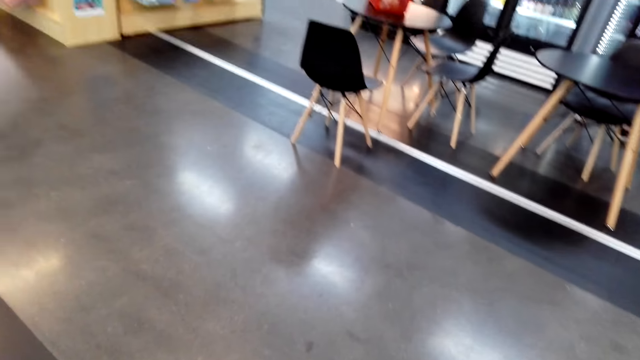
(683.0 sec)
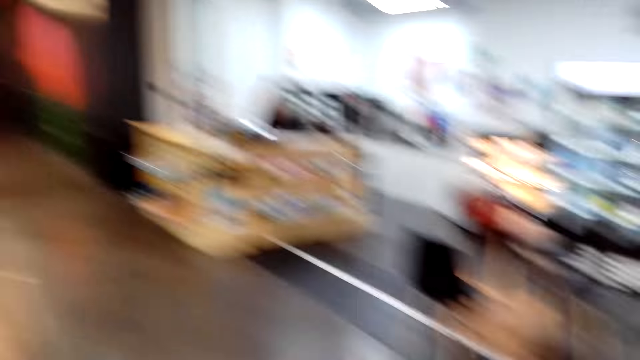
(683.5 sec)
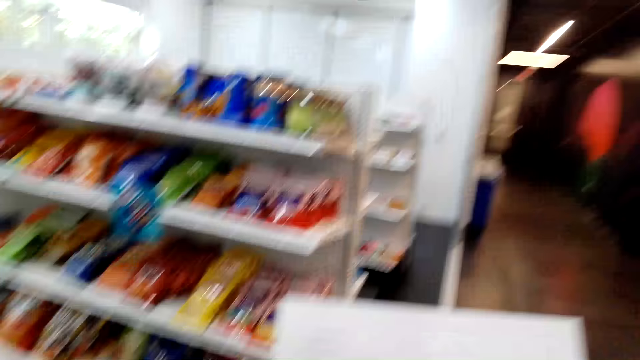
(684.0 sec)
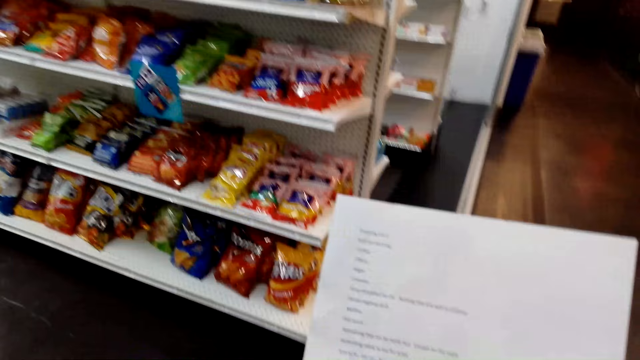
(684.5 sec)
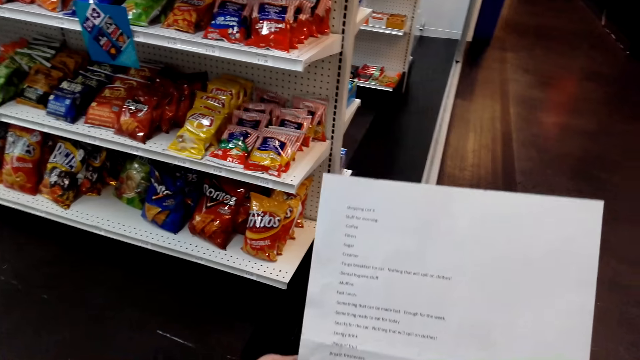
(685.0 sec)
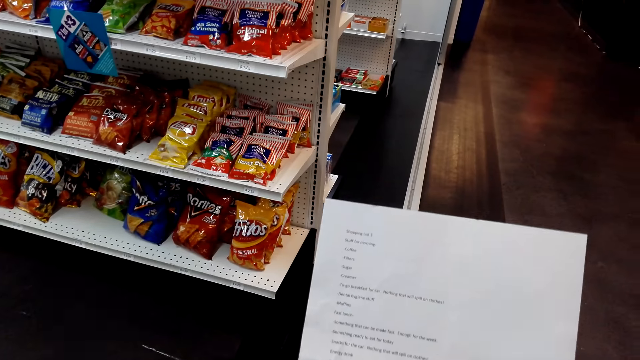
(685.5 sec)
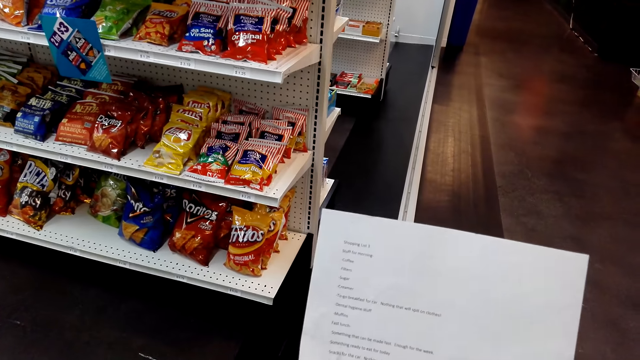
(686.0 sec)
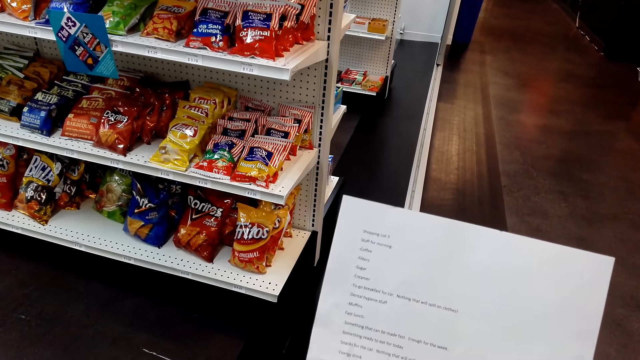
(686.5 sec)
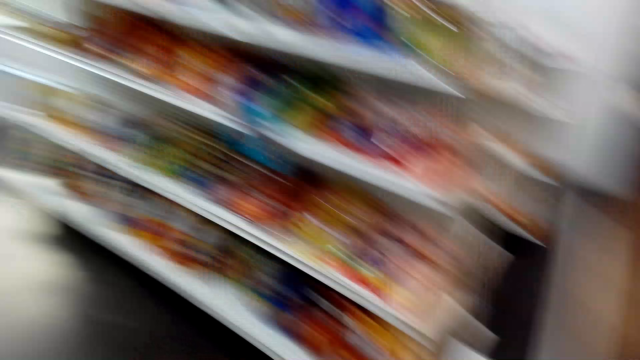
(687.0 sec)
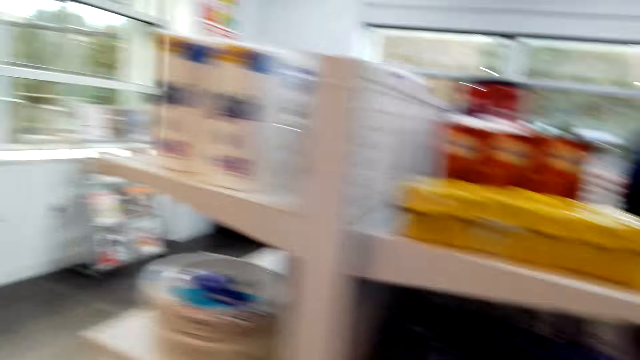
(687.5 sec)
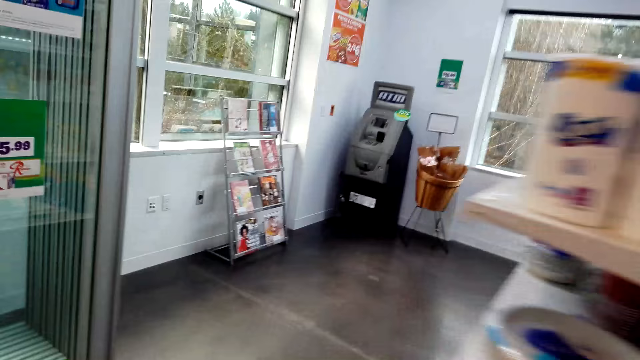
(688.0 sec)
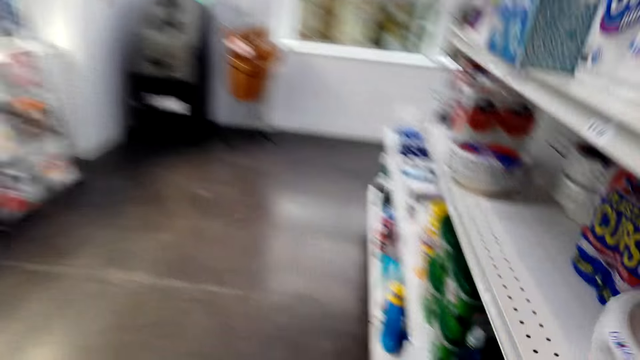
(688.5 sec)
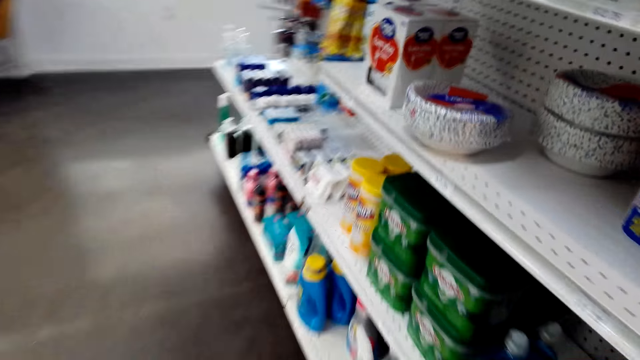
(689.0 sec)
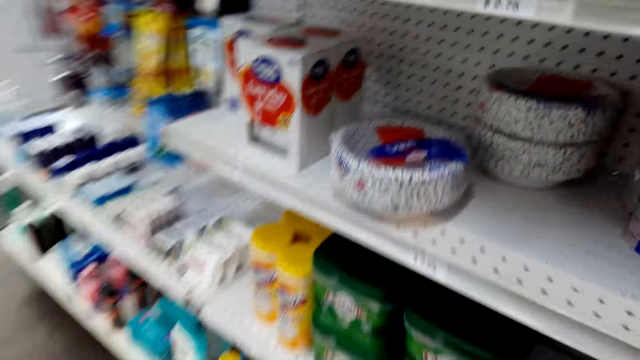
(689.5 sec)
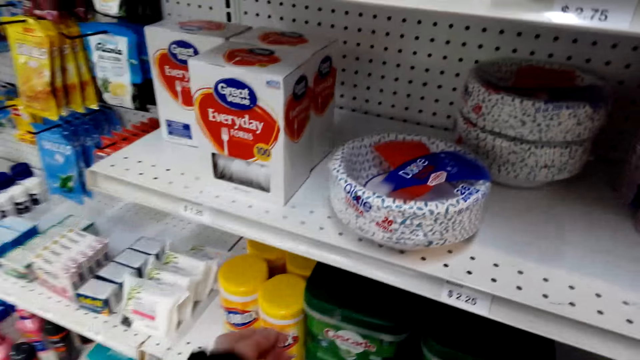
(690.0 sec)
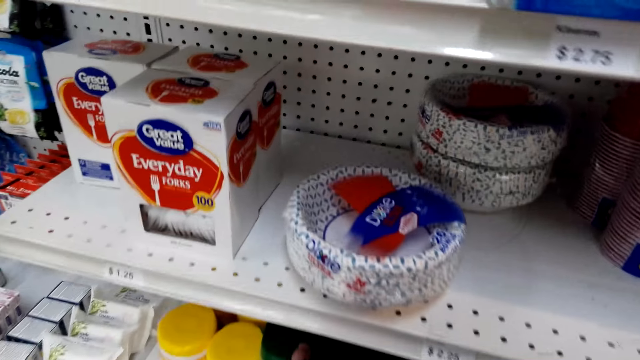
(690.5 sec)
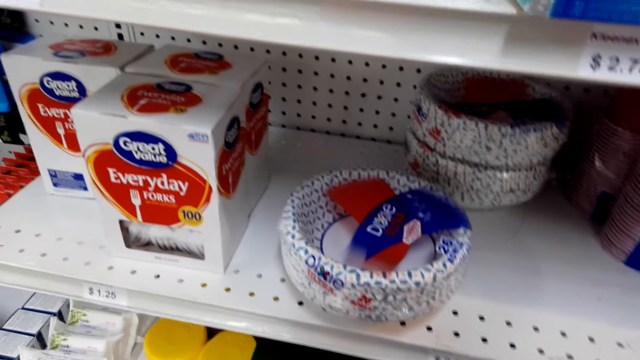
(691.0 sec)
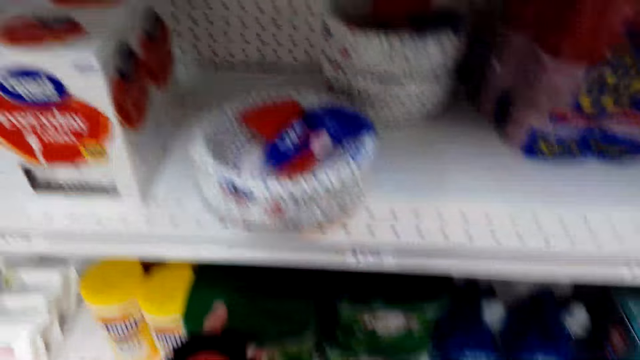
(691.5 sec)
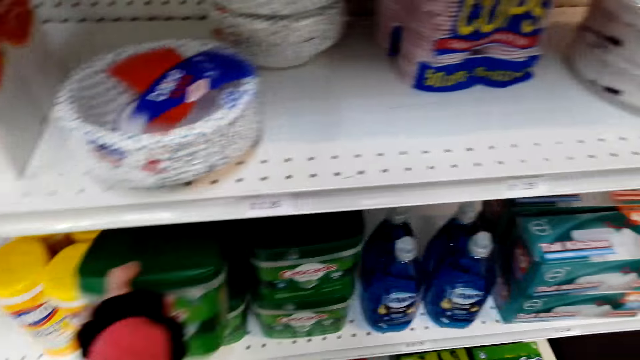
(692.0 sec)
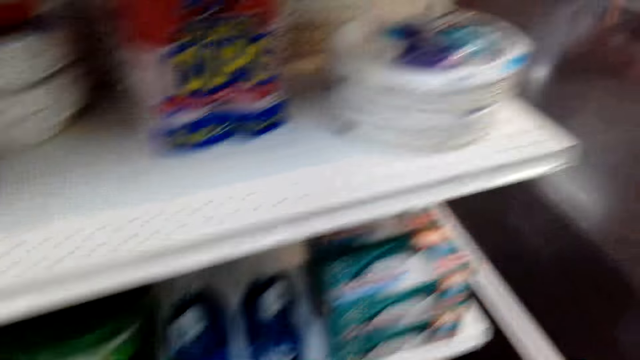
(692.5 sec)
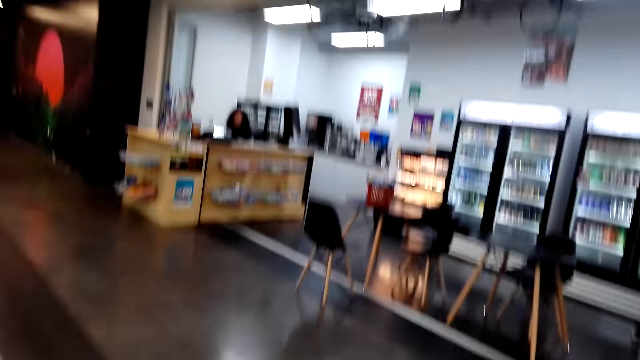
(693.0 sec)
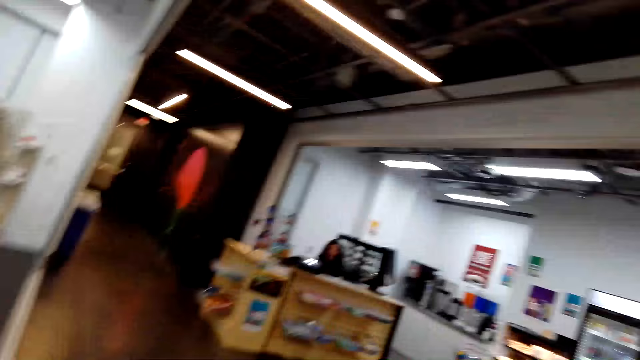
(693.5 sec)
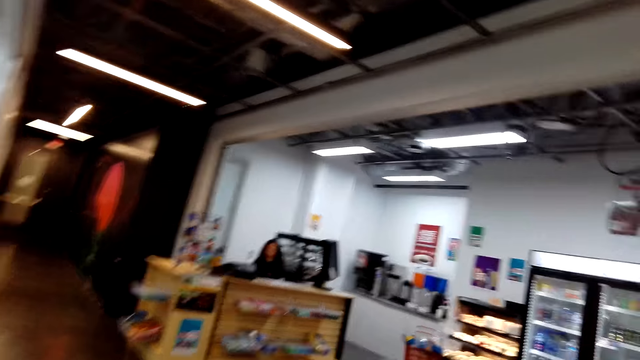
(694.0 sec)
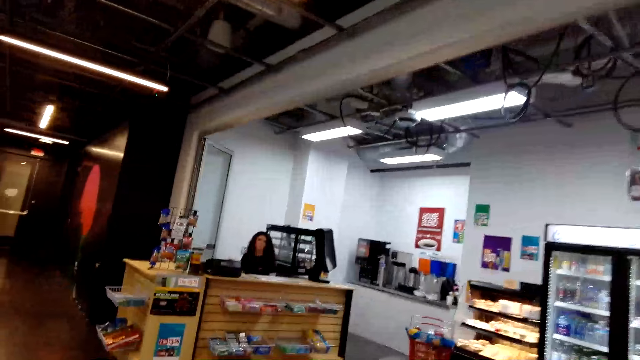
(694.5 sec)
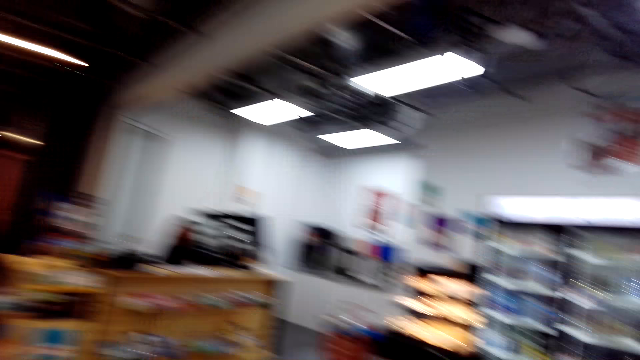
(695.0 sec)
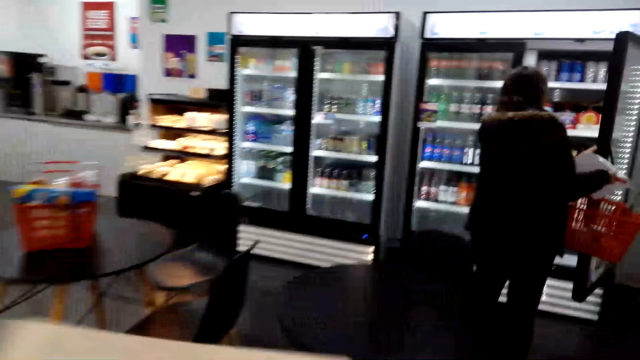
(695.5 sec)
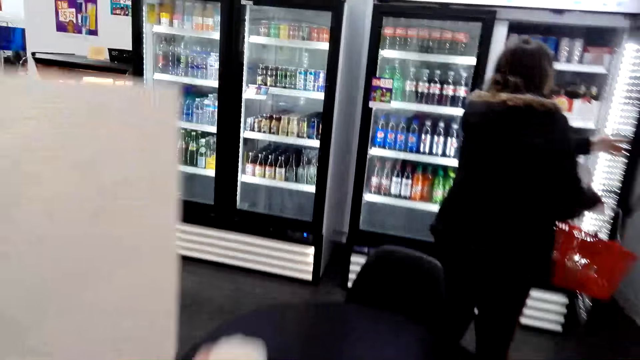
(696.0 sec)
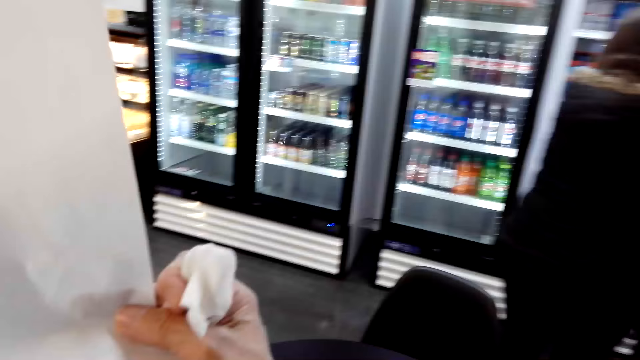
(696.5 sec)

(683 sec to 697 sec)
The camera wearer reads the list. They walk towards another rack. They pick the detergent from the rack. They talk to a woman. They walk towards the woman.

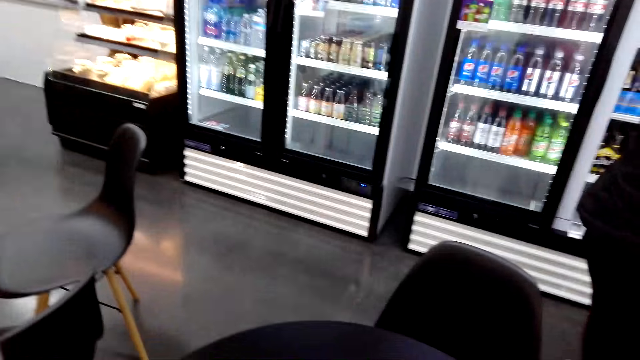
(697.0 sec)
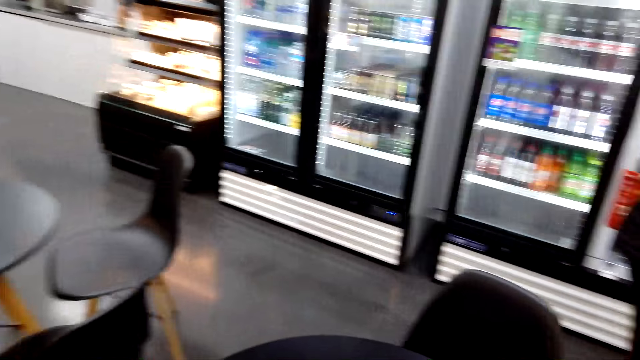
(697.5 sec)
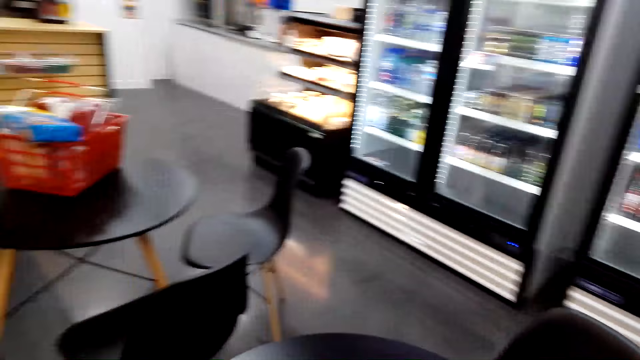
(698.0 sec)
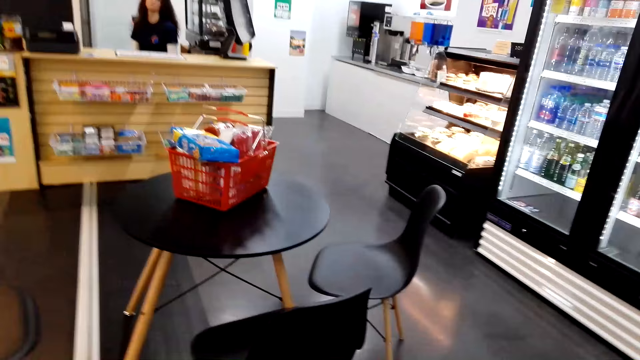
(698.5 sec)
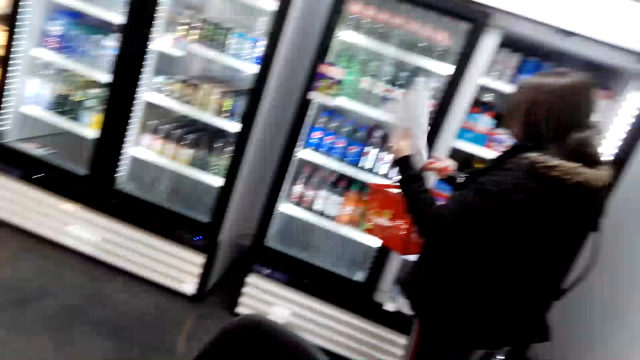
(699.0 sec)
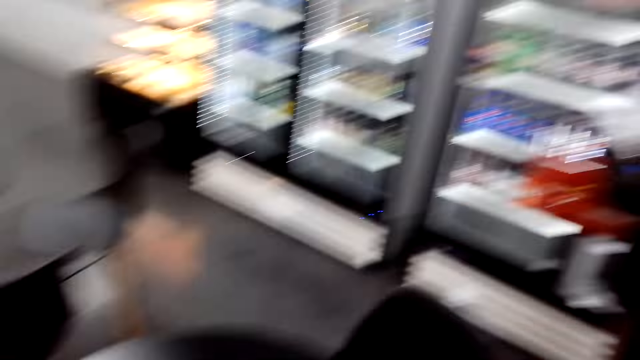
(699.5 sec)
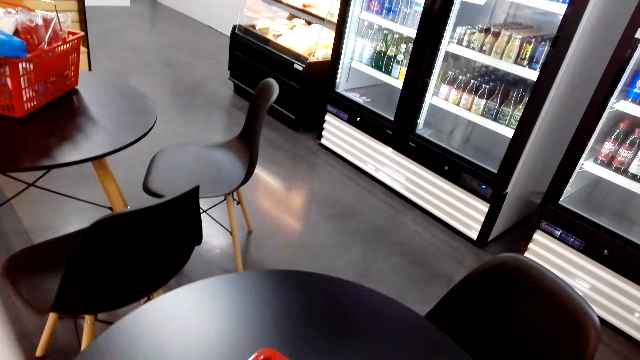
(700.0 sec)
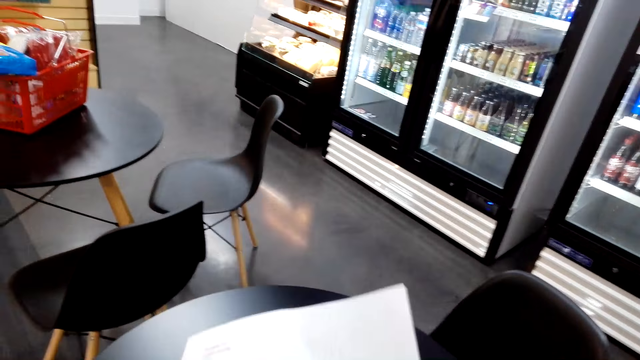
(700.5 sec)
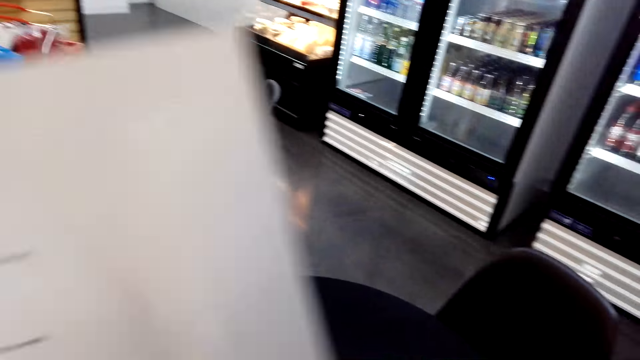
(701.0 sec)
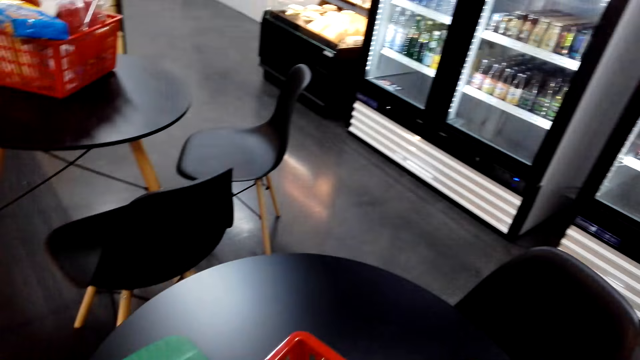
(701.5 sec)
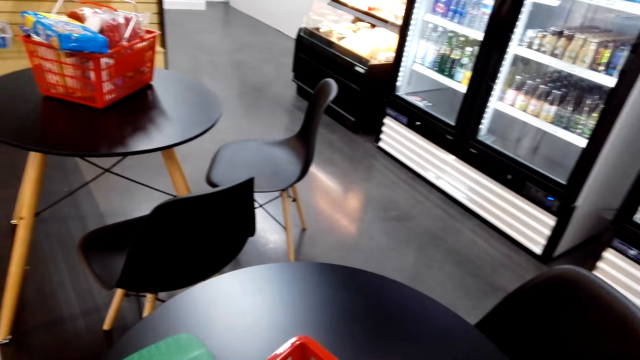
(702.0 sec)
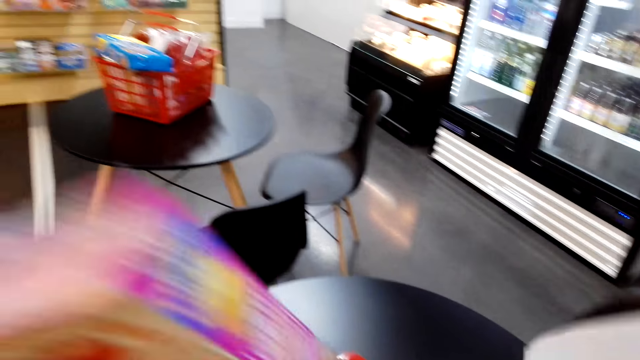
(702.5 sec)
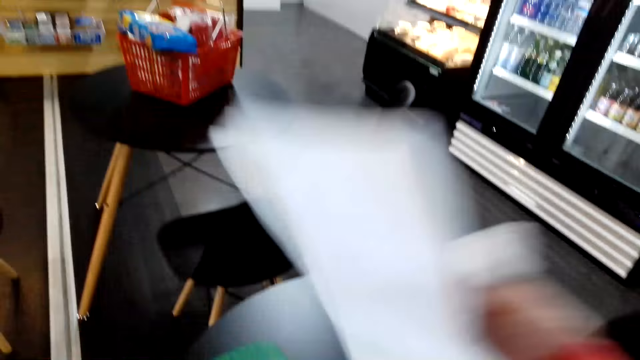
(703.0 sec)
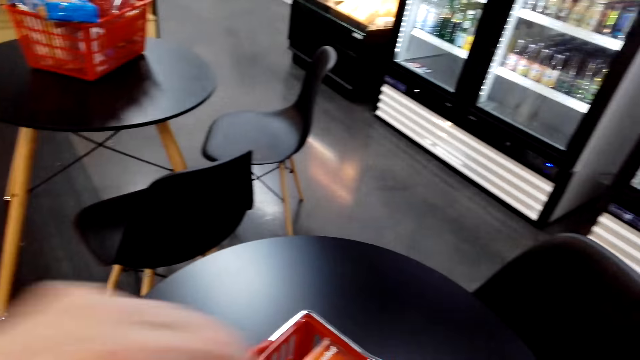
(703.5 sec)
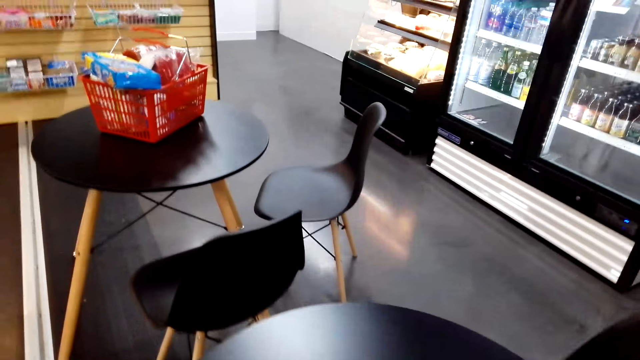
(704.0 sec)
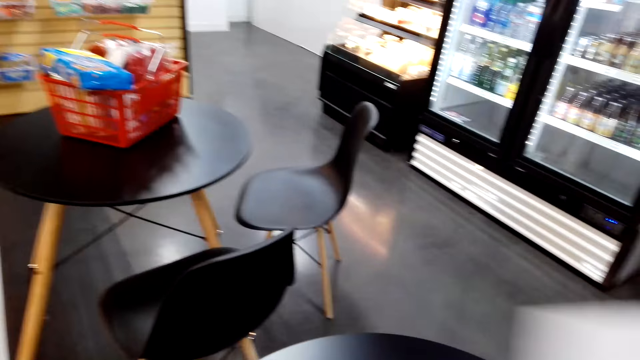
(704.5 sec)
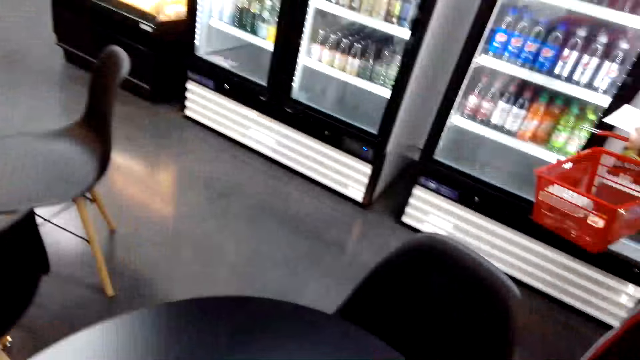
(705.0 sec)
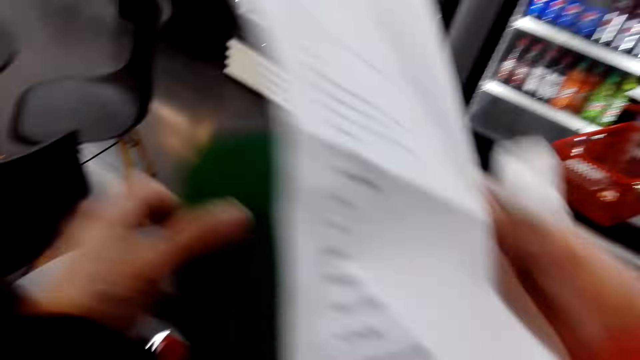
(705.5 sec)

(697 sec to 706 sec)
The camera wearer talks to a woman. She scatters the goods in the basket with her hands. She talks to the woman. She scatters the goods in the basket with her hands.
